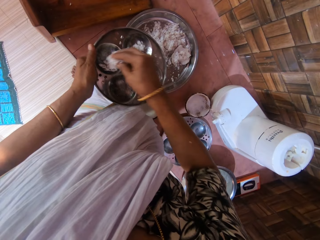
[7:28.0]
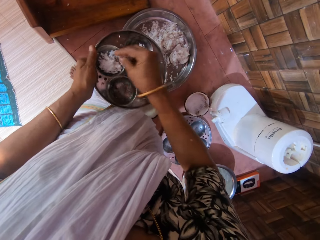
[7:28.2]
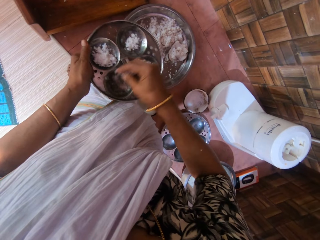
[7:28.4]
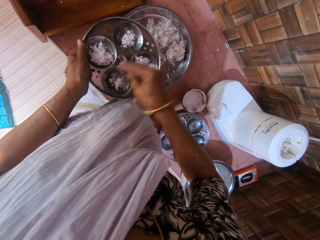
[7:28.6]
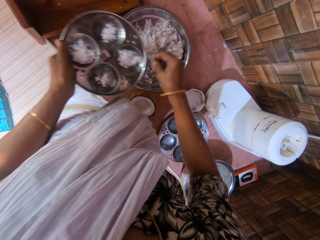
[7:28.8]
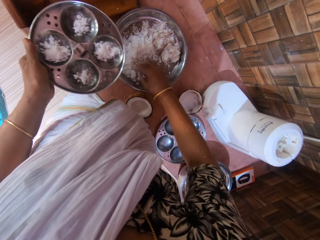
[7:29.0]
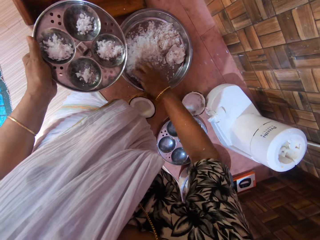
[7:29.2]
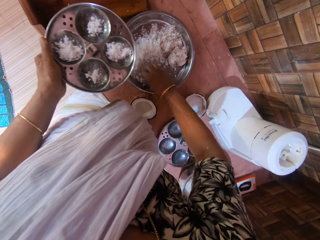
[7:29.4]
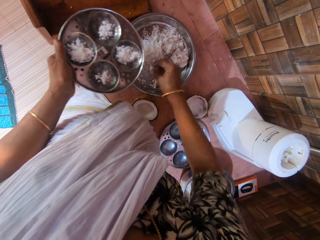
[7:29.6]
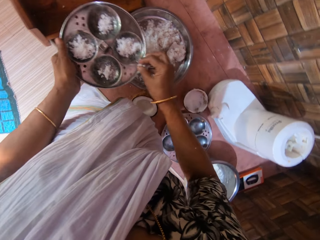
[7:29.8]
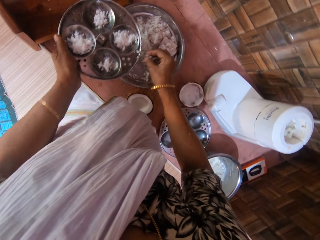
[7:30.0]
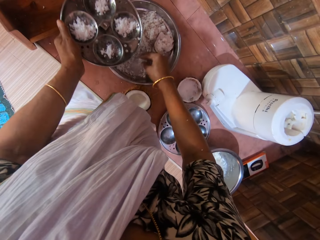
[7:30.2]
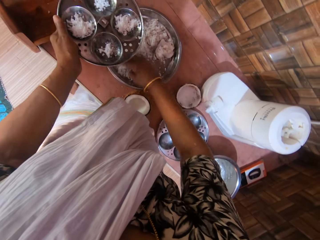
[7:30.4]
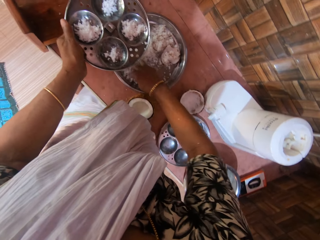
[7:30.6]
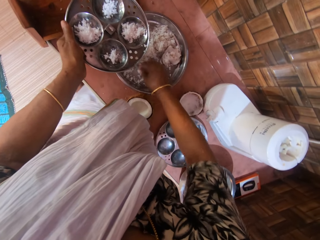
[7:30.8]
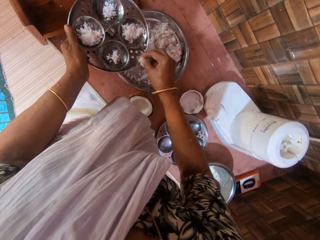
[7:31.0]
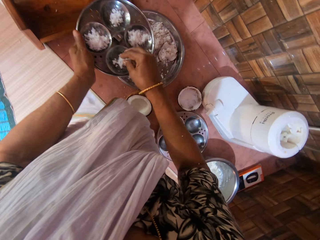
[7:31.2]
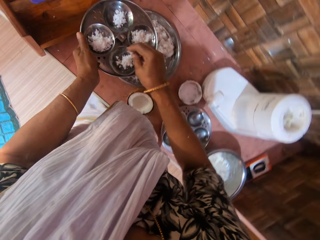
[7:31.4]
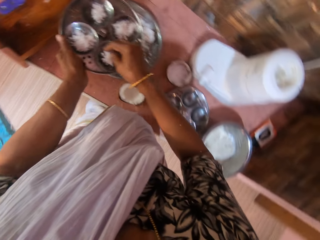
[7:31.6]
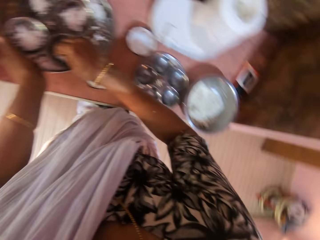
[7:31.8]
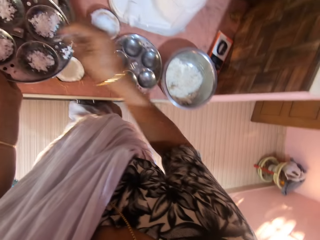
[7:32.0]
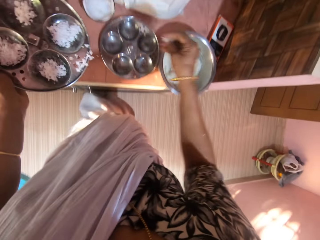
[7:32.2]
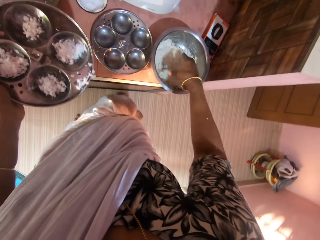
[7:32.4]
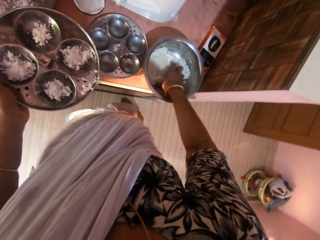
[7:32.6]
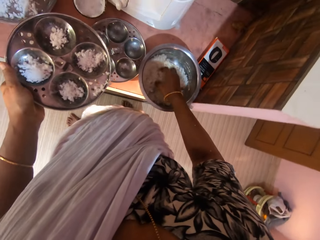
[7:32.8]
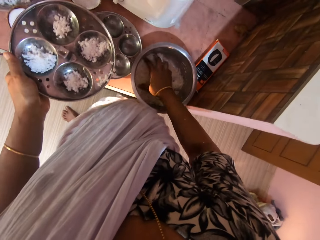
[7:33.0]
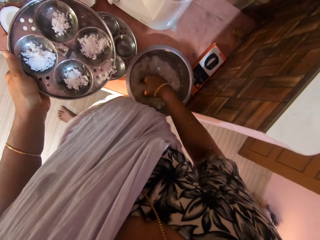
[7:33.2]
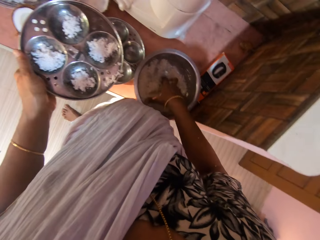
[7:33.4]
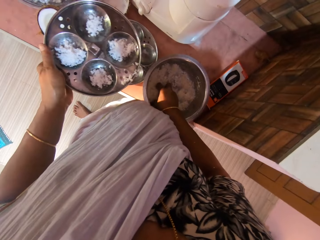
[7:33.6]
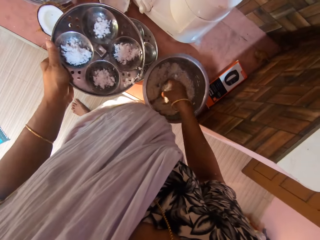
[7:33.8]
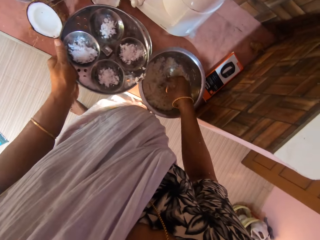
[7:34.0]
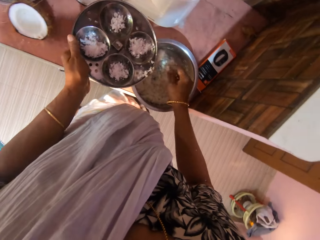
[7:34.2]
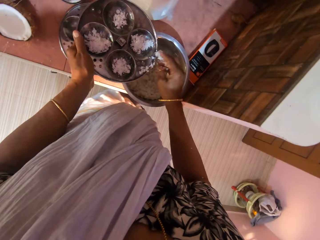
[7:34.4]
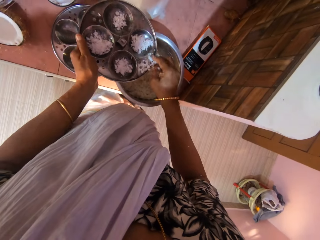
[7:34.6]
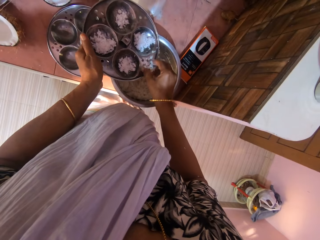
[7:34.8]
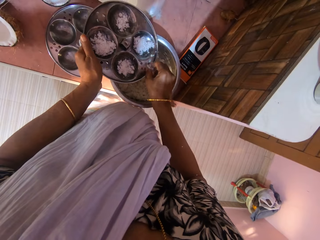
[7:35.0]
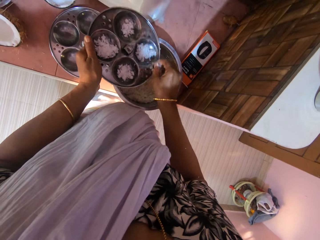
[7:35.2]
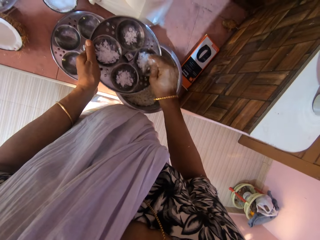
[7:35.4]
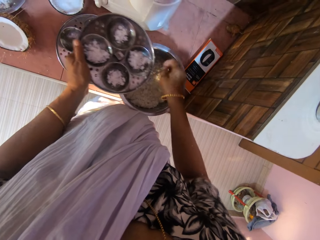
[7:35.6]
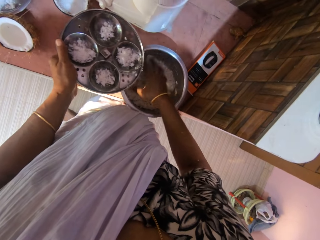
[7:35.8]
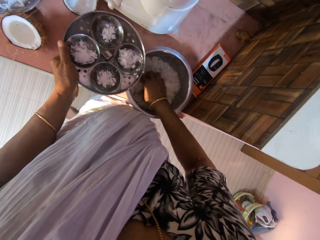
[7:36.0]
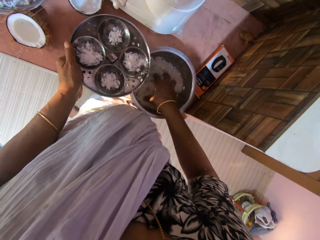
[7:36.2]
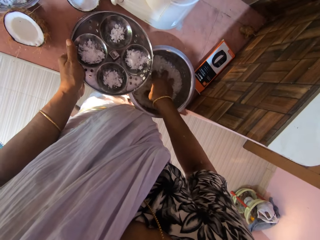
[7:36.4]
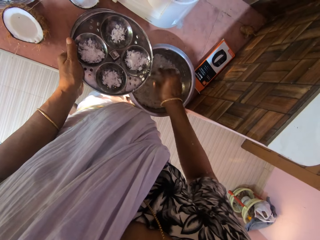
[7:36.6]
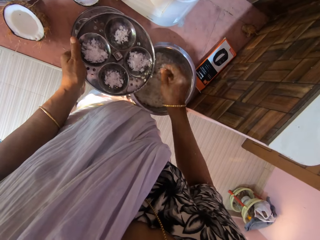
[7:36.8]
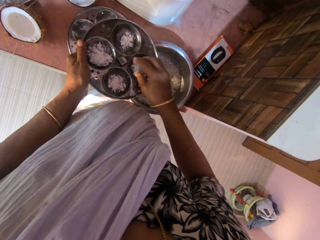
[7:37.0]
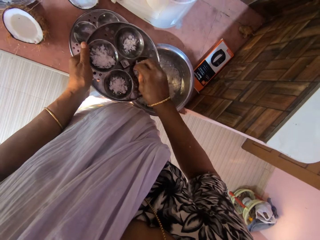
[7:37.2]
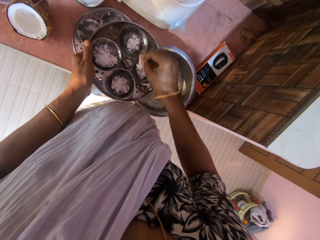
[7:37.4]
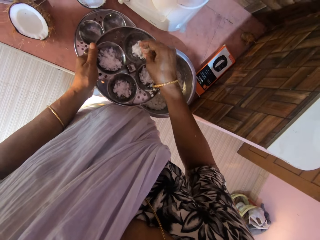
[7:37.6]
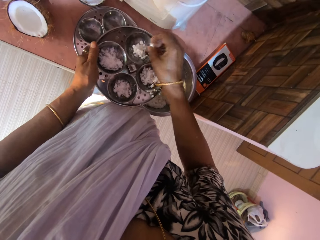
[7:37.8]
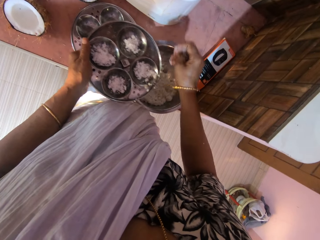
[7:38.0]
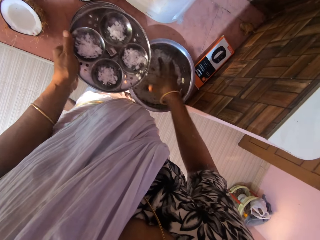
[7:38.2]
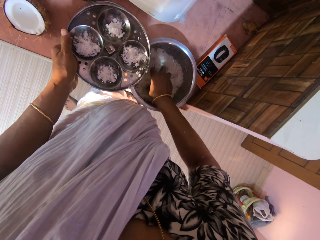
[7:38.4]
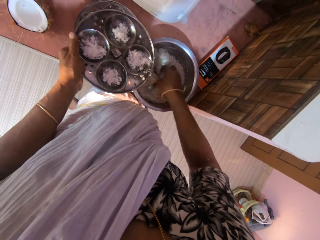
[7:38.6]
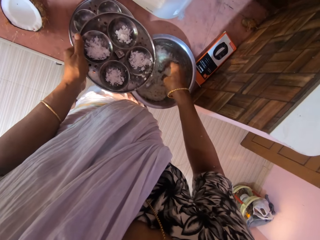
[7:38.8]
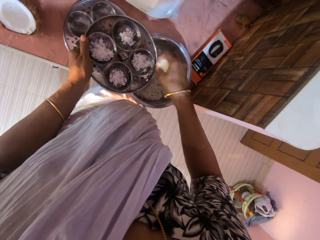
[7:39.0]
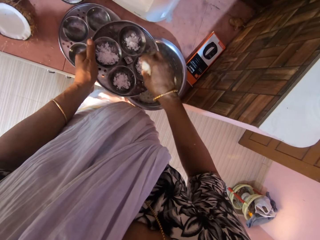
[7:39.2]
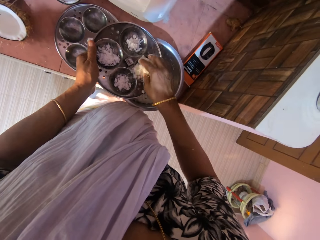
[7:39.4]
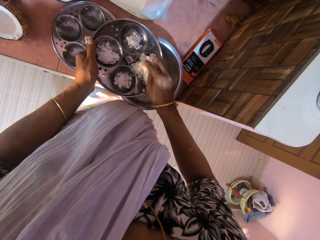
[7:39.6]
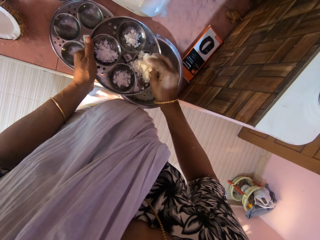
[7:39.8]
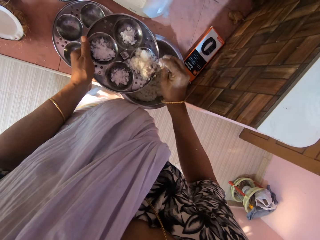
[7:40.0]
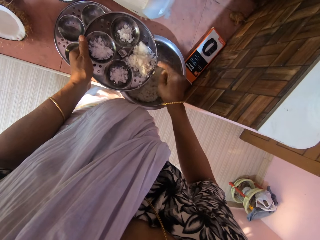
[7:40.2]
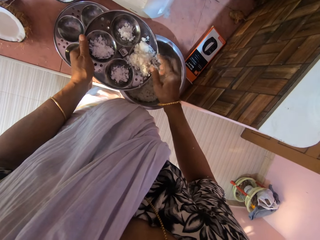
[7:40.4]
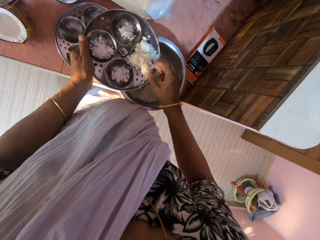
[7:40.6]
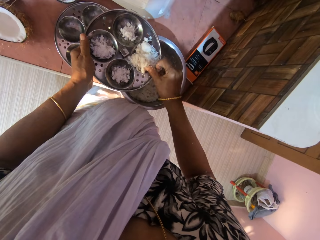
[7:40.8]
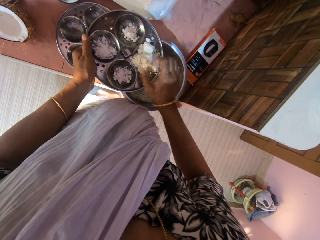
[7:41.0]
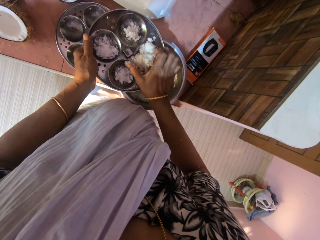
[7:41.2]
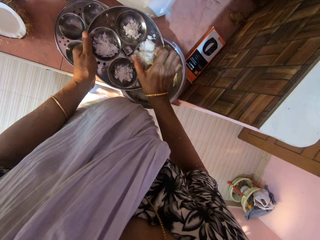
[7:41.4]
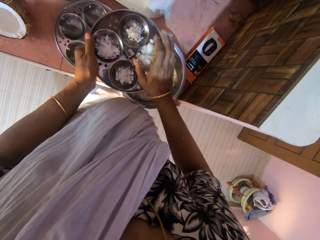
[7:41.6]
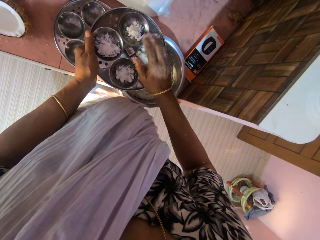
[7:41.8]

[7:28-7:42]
The camera wearer drops the coconut in her right hand in the strainer in her left hand. She drops the coconut again. She scoops the coconut from the bowl on the table with her right hand. She scoops the coconut again. She drops the coconut in her right hand in the strainer in her left hand. She stirs the coconut in the bowl on the table with her right hand. She scoops pieces of coconut from the bowl. She picks the coconut on the strainer in her left hand with her right hand. She drops the coconut in her right hand in the strainer in her left hand. She stirs the coconut in the bowl on the table with her right hand. She scoops pieces of coconut from the bowl. She picks the coconut on the strainer in her left hand with her right hand. She drops the coconut in her right hand in the strainer in her left hand. She scoops the coconut from the bowl on the table with her right hand. She drops the coconut in her right hand in the strainer in her left hand. She gathers the coconut on the strainer in her left hand with her right hand.

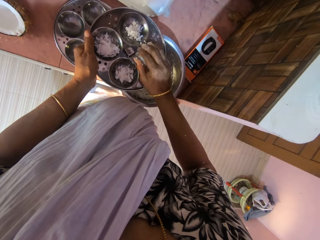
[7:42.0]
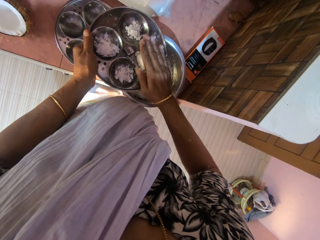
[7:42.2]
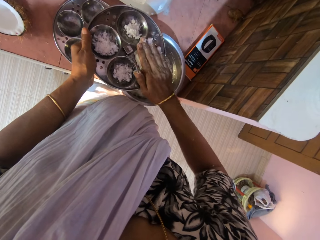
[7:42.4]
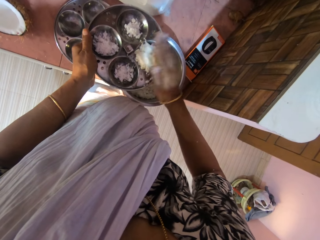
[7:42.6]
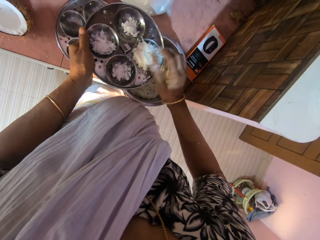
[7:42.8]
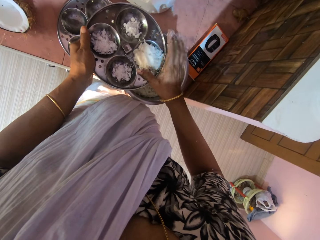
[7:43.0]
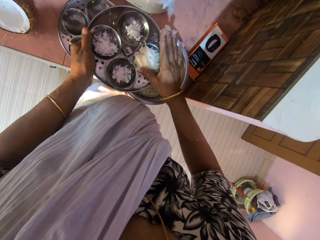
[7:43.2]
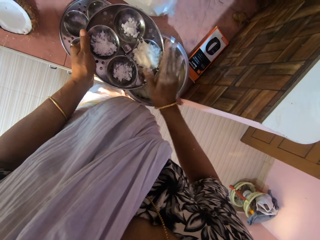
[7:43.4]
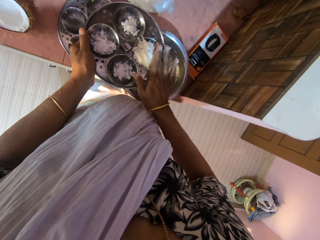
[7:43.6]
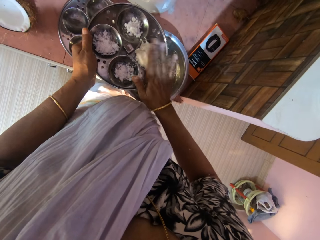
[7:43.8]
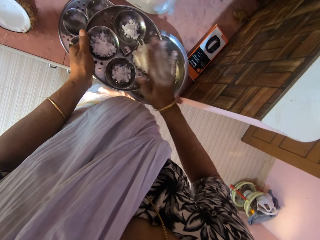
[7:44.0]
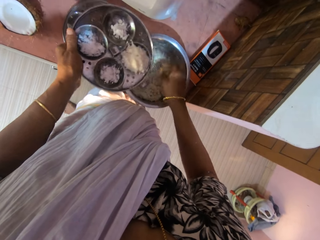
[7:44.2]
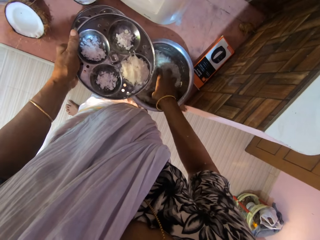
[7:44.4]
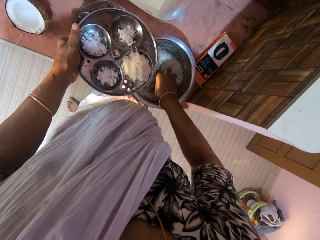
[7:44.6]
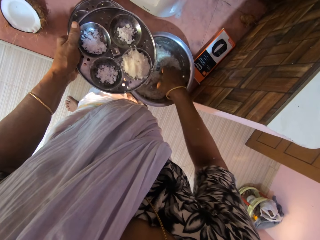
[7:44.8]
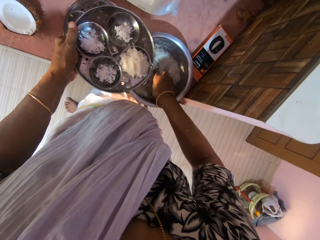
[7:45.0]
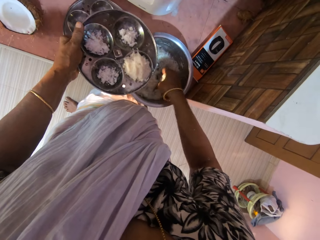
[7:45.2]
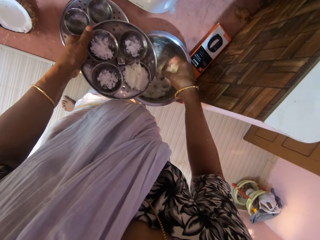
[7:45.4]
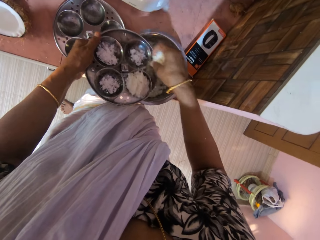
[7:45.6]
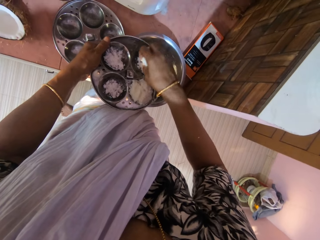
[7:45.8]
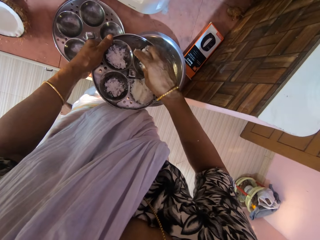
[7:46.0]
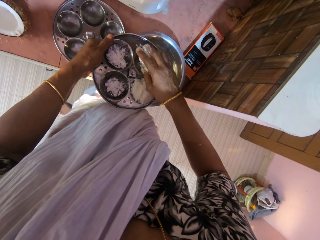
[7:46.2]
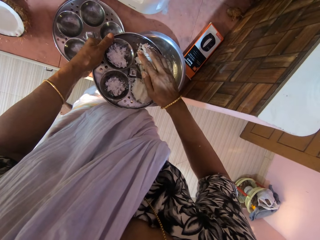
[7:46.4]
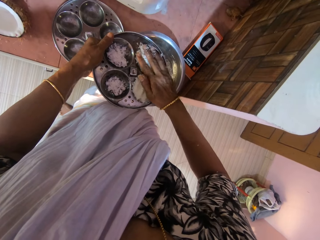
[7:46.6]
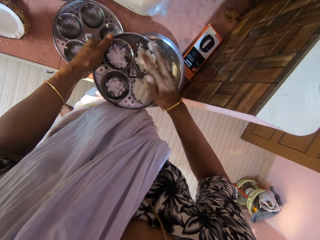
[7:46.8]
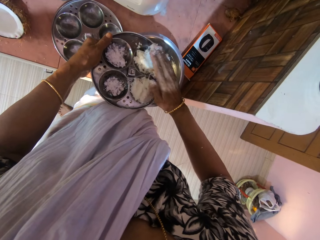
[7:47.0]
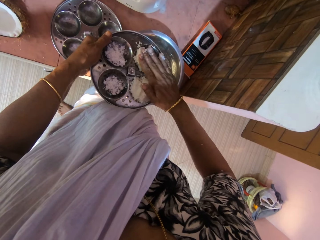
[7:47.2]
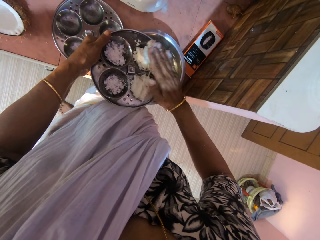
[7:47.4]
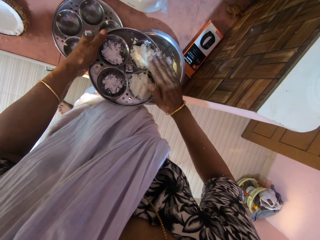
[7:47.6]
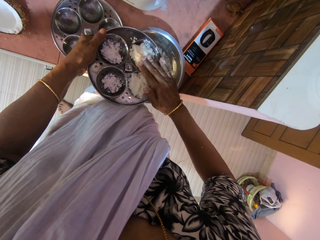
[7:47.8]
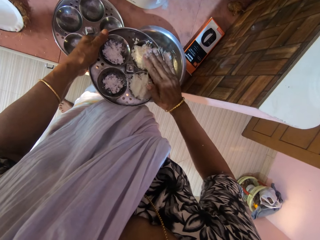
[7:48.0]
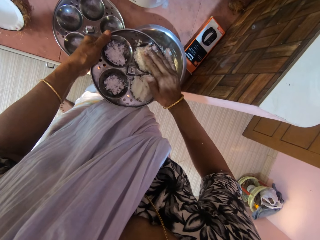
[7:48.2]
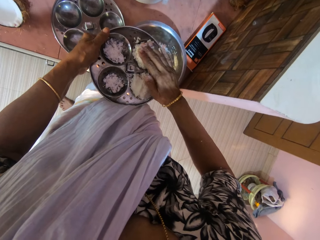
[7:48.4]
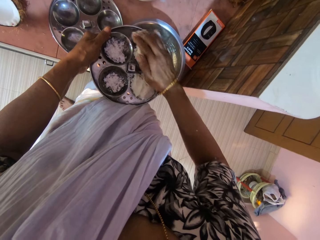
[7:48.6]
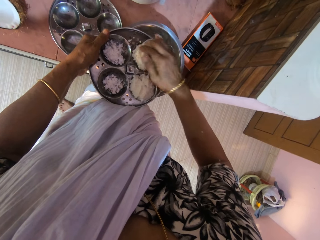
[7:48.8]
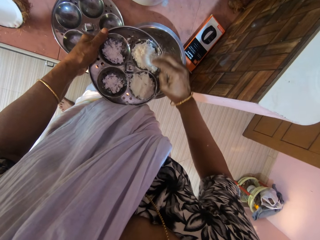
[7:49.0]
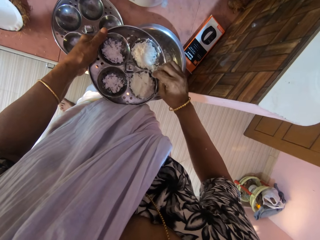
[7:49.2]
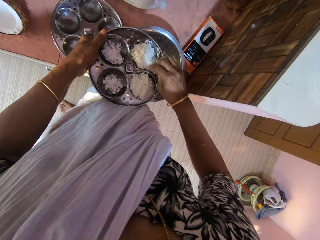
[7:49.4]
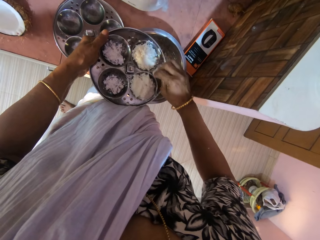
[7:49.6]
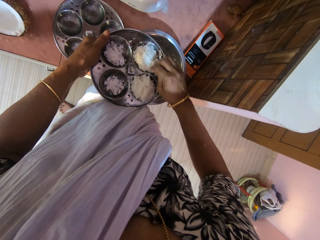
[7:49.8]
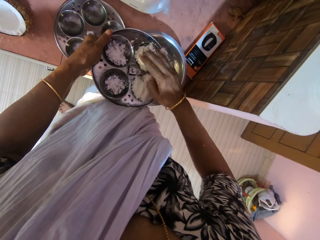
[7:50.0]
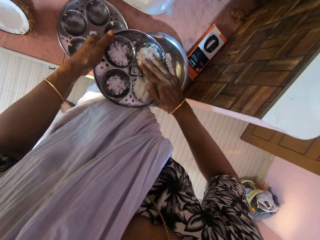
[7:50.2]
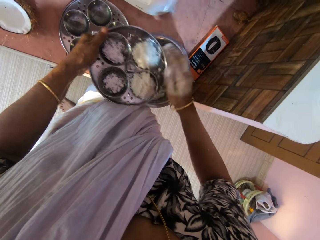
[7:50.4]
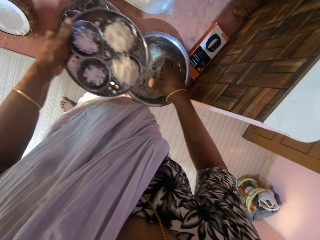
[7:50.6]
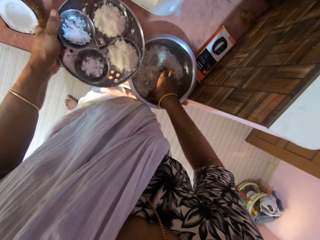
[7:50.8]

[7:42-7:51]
The camera wearer adjusts pieces of coconut in a platter. She presses the coconut in the strainer in her left hand with her right hand. She scoops the coconut from the bowl on the table with her right hand. She drops the coconut in her right hand in the strainer in her left hand. She presses the coconut on the strainer in her left hand with her right hand. She adjusts pieces of coconut in the platter.
